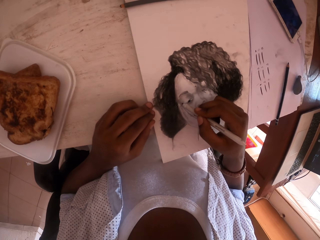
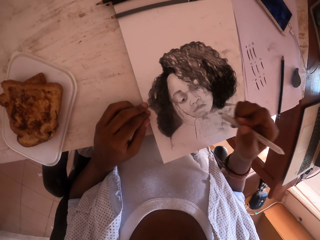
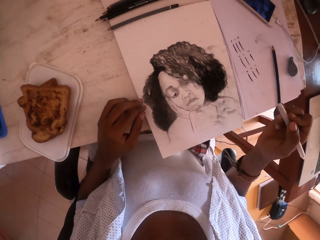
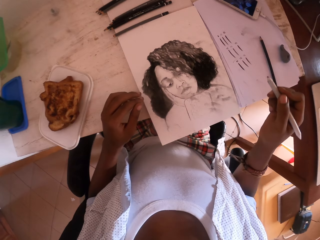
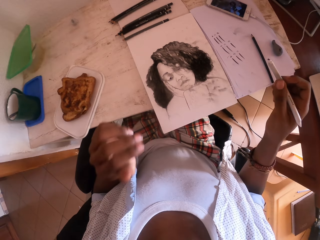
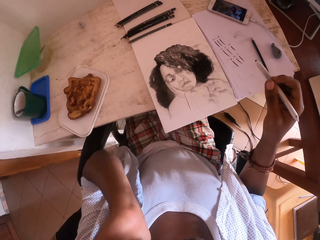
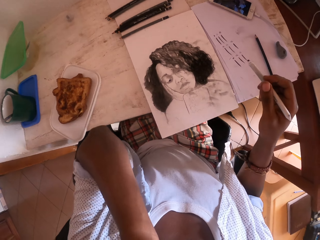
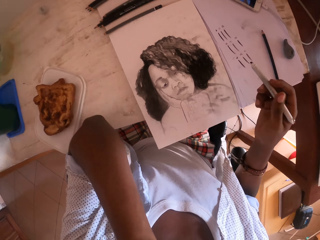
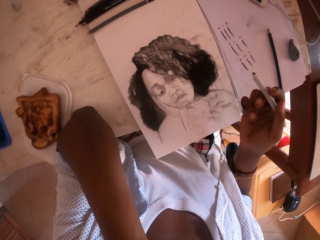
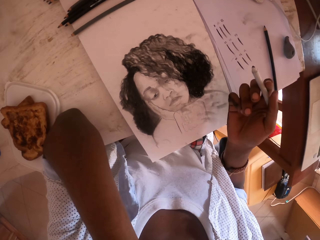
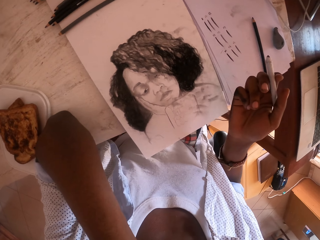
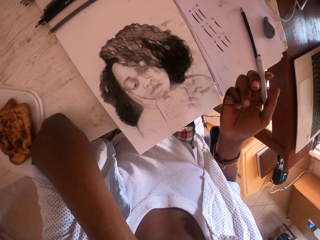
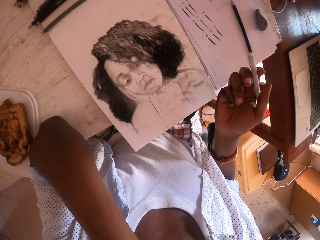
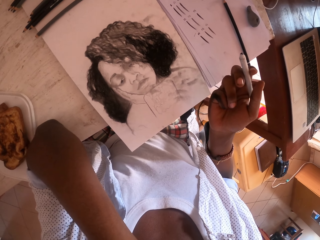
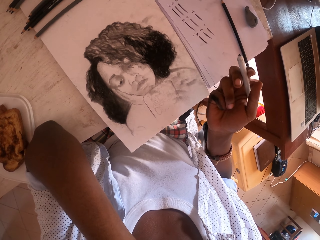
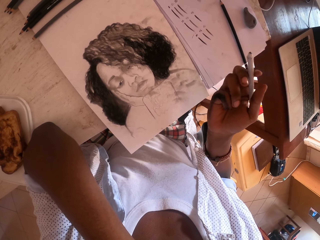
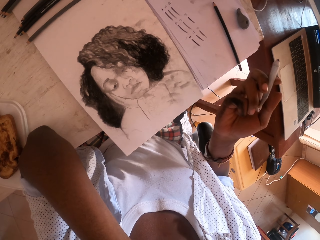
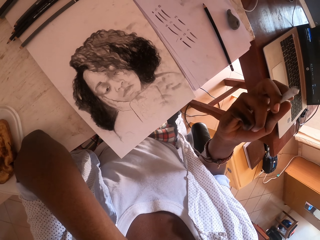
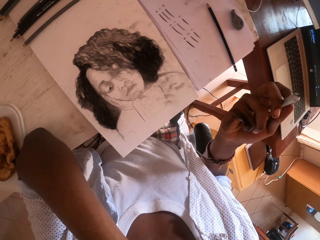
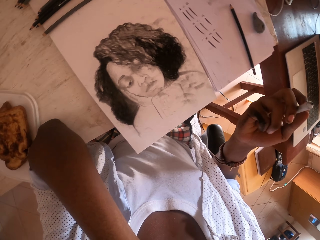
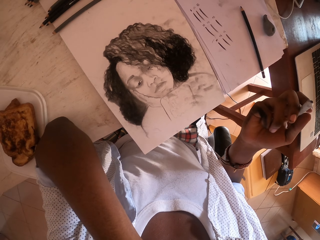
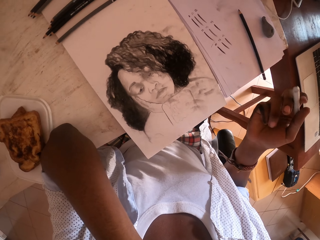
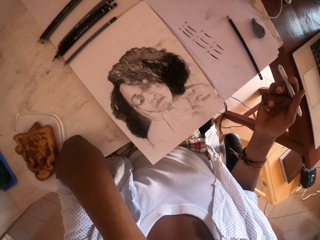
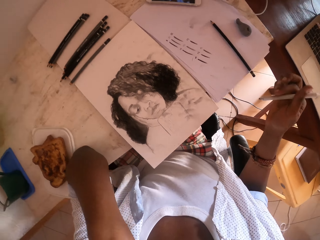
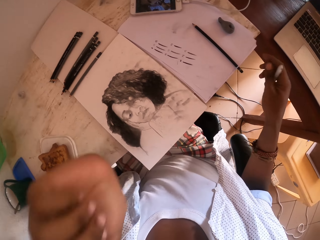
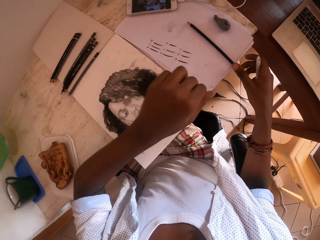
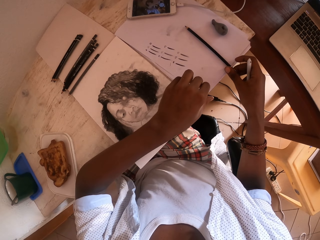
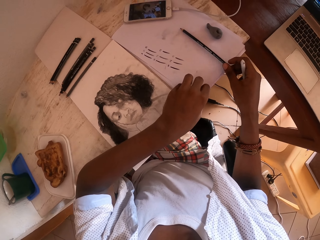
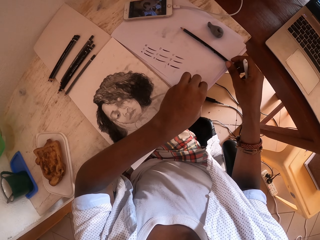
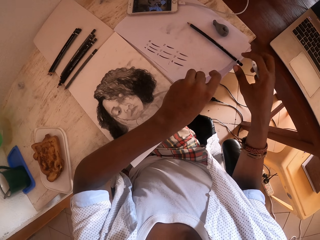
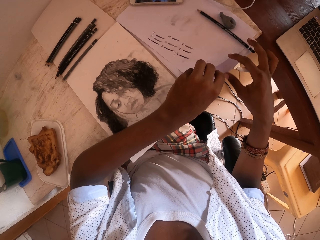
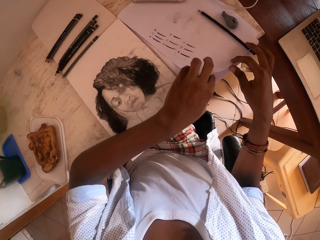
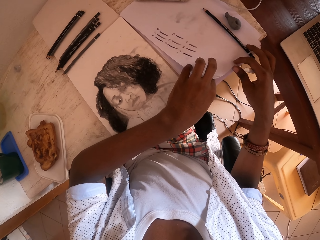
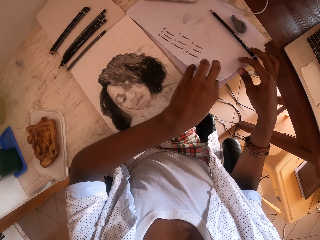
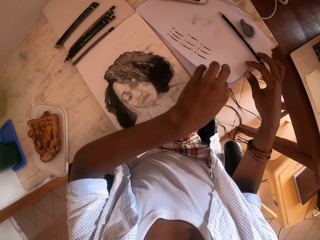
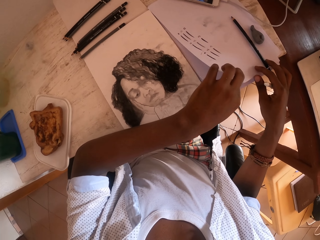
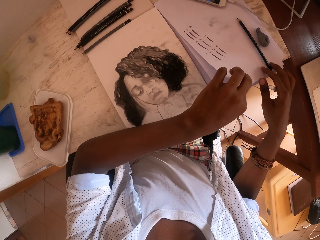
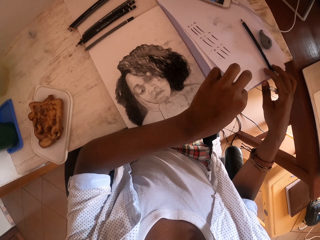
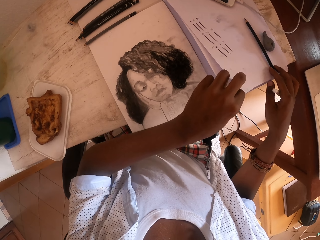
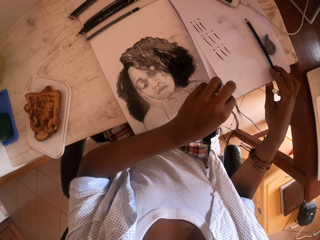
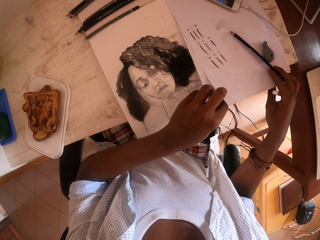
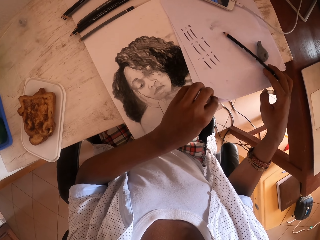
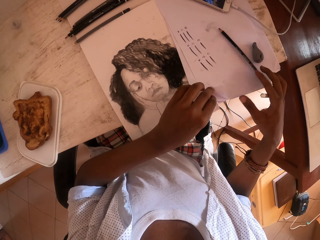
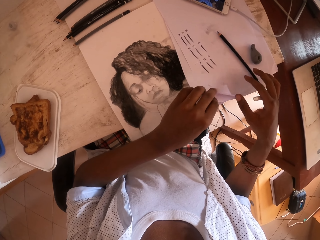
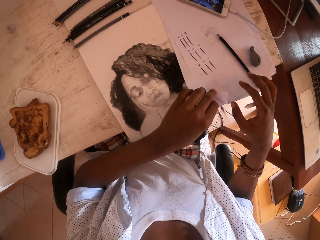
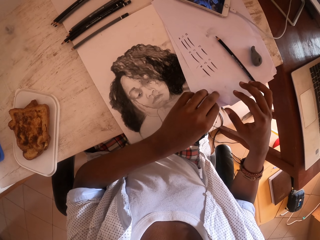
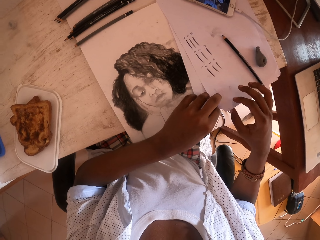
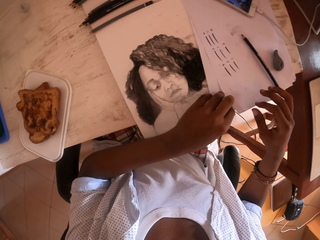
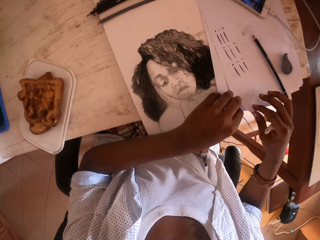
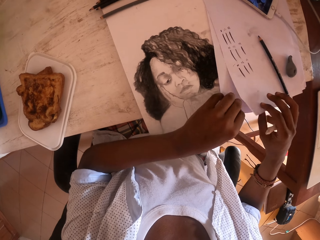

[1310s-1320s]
The camera wearer draws with the drawing pen in the right hand. They raise the right hand. They put the hand on the table. They raise the left hand. They raise the right hand. They drop the left hand. They move the papers. They move the drawing pen with the right hand. They open the drawing book with the left hand.

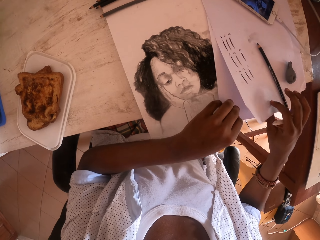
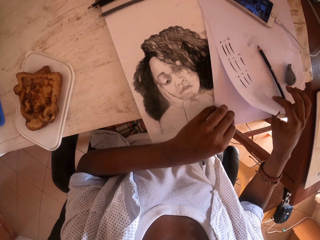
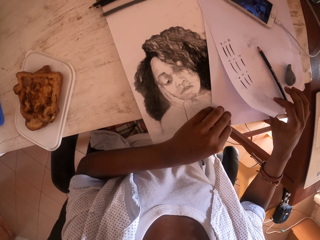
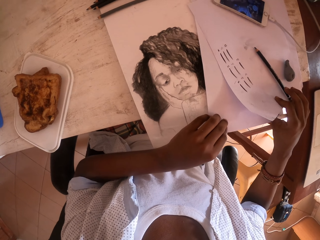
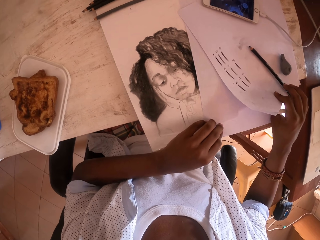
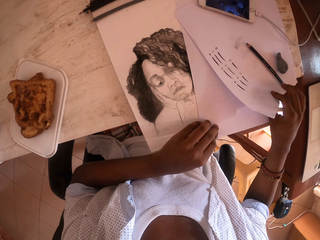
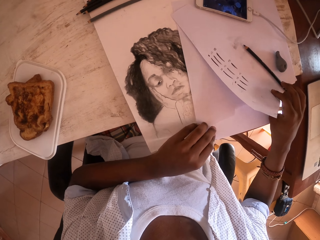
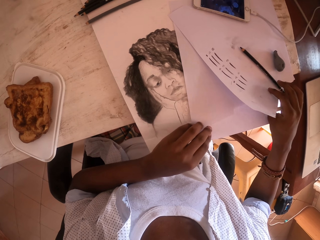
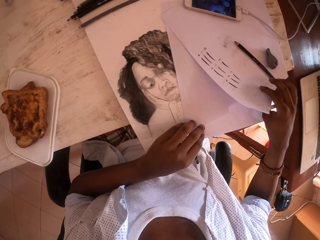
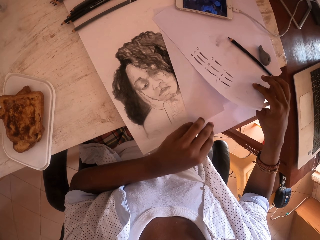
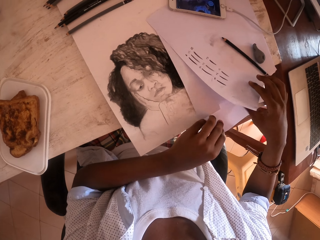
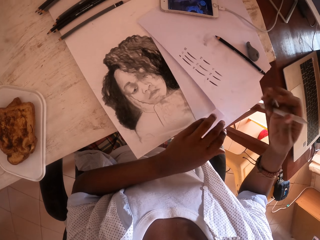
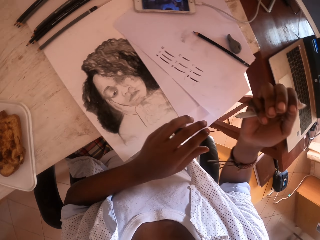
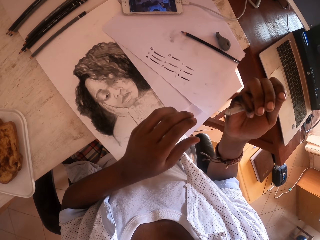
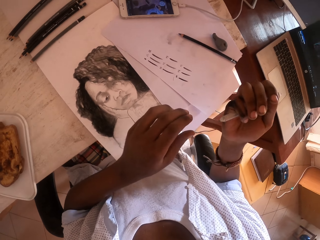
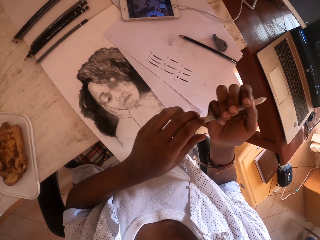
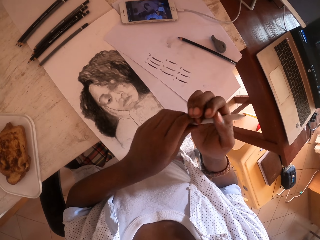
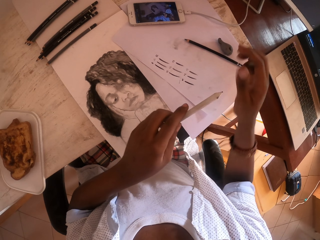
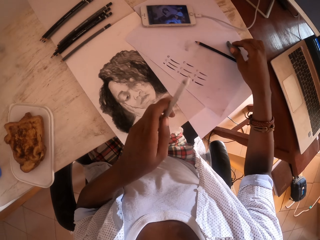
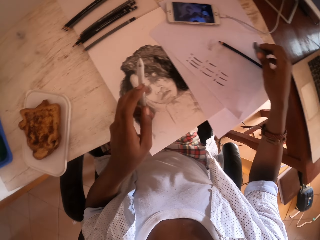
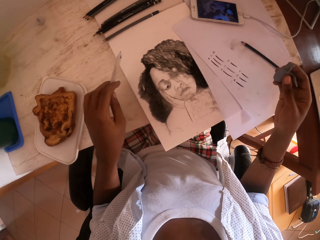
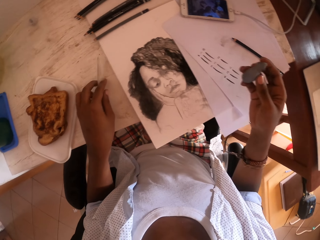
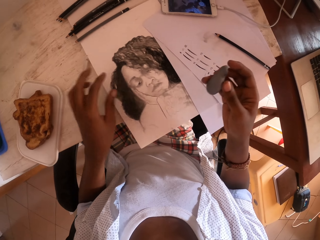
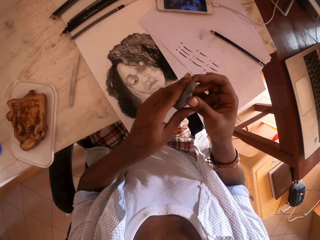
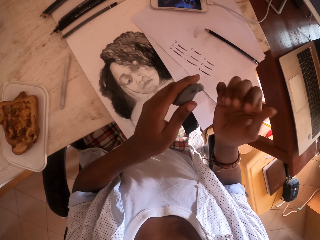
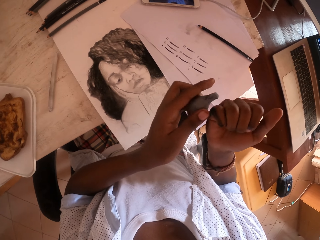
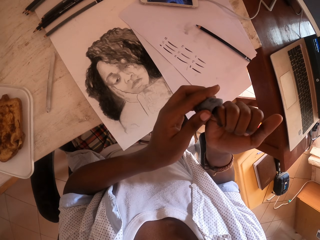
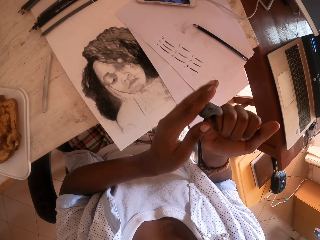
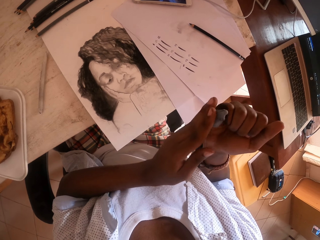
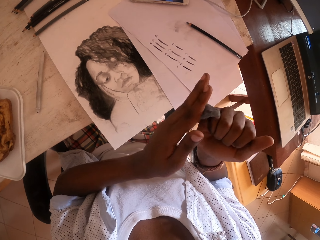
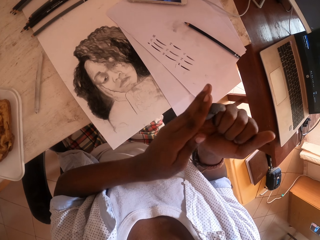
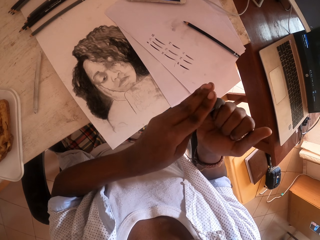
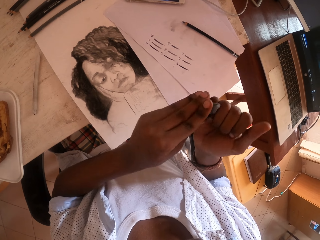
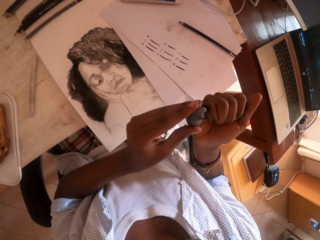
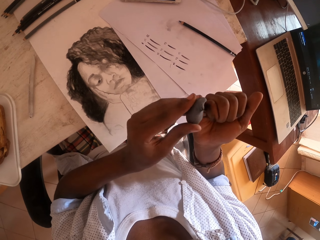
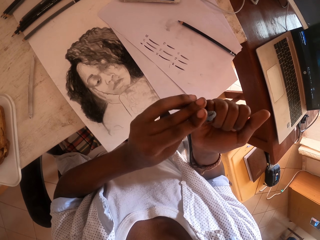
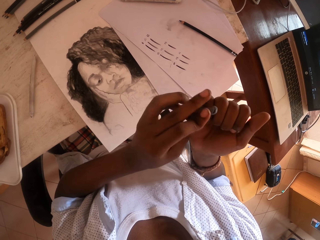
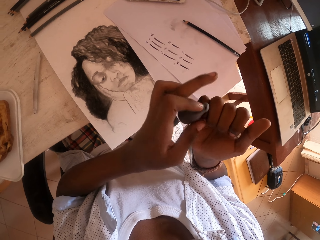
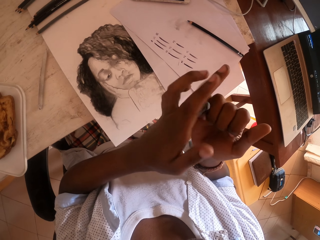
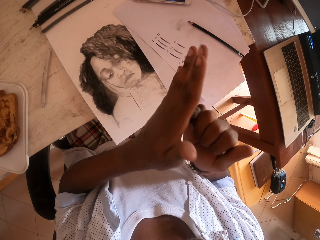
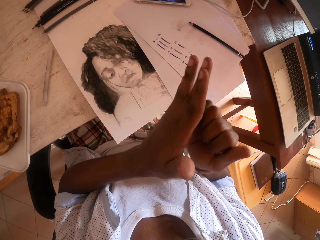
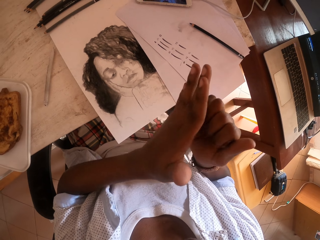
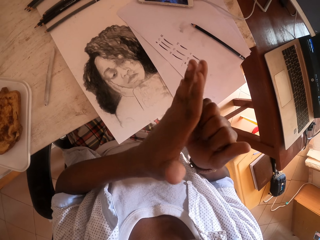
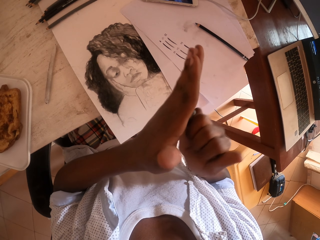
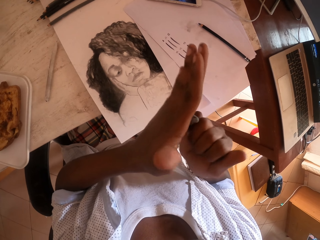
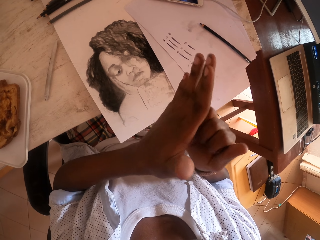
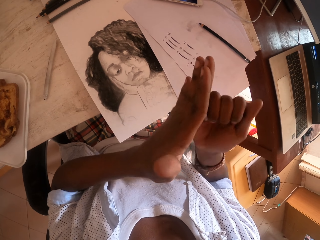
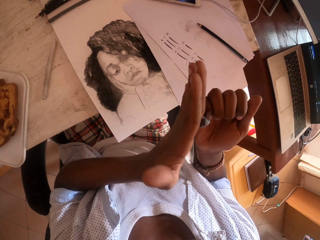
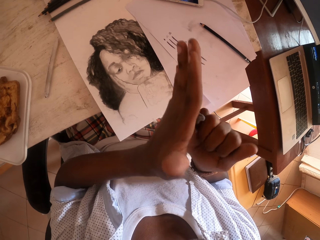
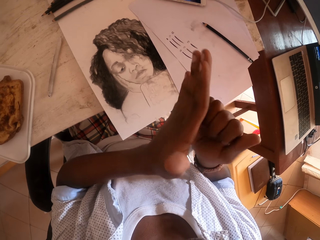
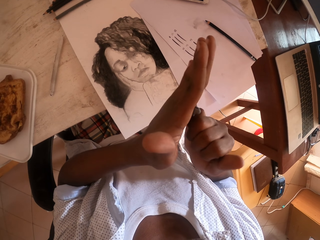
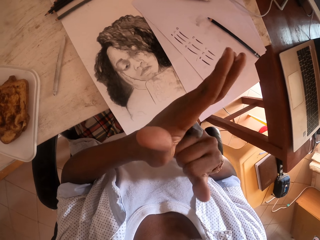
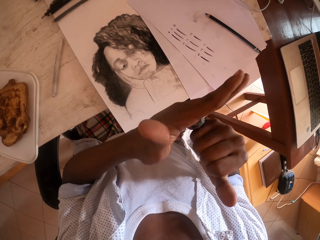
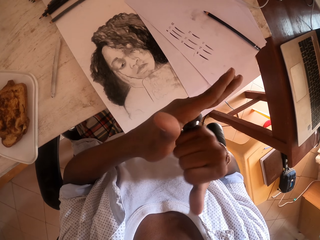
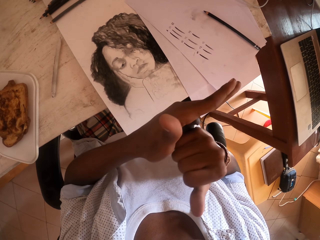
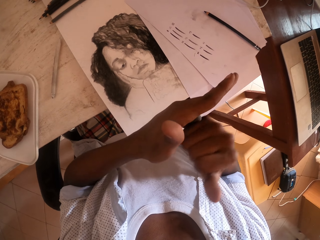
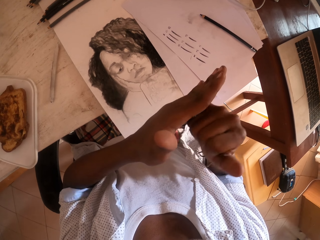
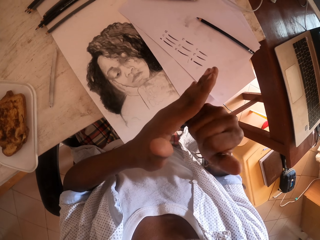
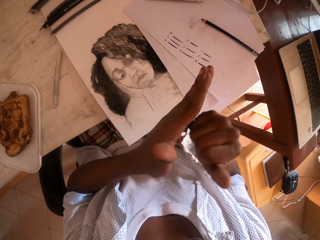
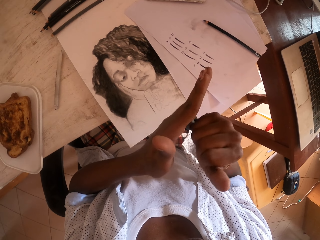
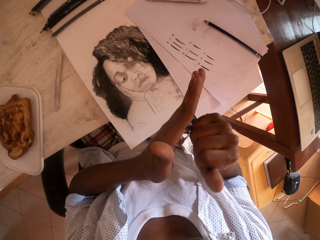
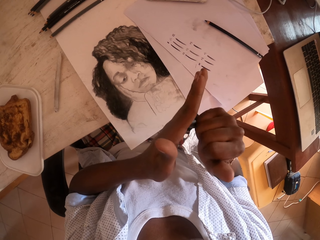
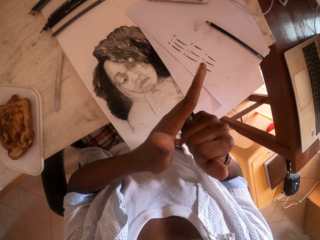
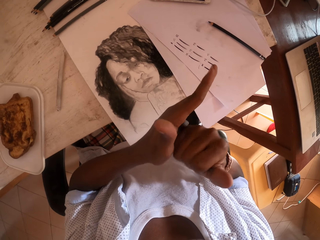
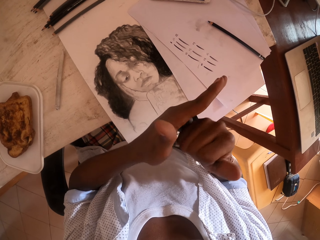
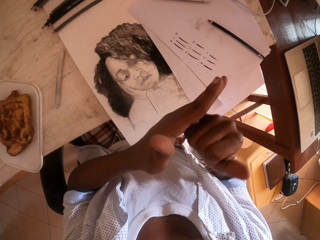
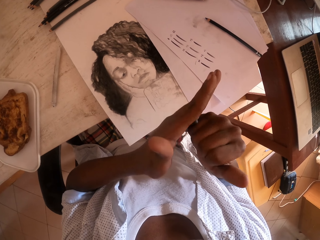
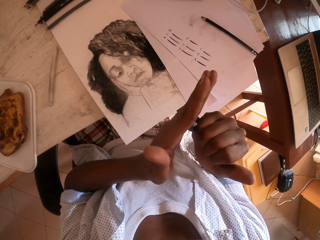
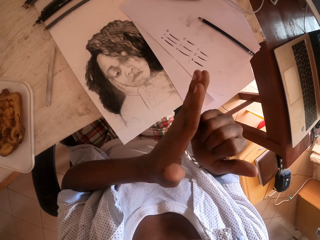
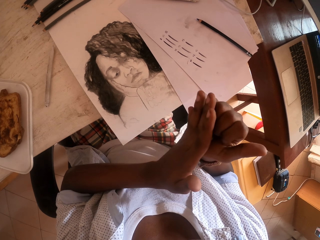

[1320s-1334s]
The camera wearer opens the book with the right hand. They pass the pen to the left hand, raise the right hand, and hold the pen in the left hand. They pick up a piece of cloth or eraser with the right hand. They drop the drawing pen in the left hand on the table. They swap the piece of cloth in hands, to the left hand. They rub the piece of cloth in hands, on the fingers.
